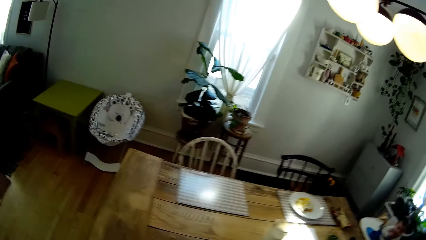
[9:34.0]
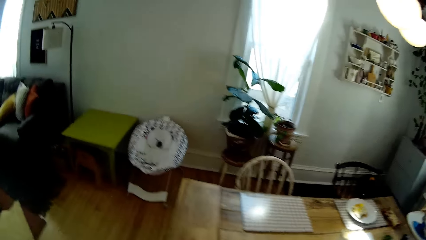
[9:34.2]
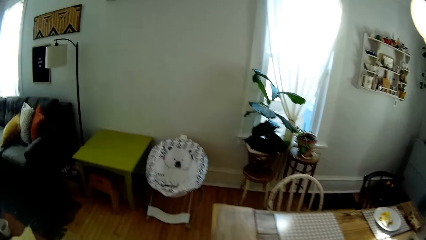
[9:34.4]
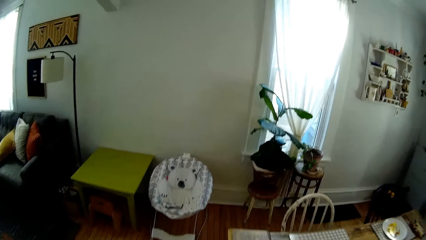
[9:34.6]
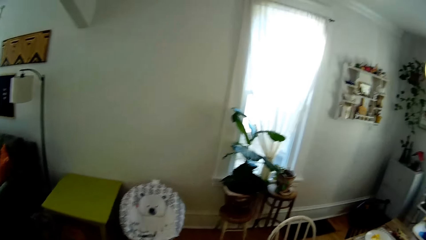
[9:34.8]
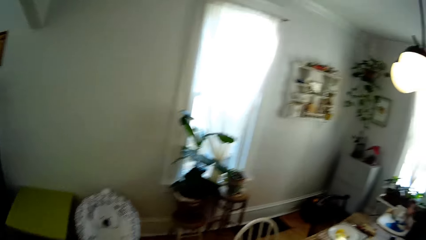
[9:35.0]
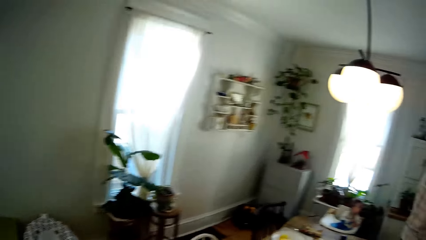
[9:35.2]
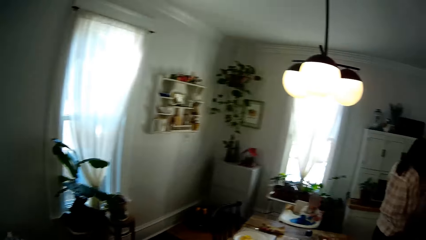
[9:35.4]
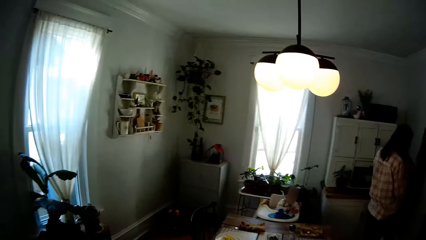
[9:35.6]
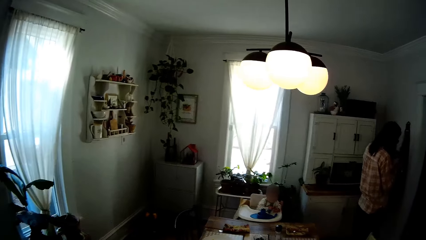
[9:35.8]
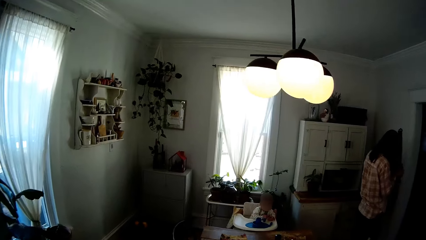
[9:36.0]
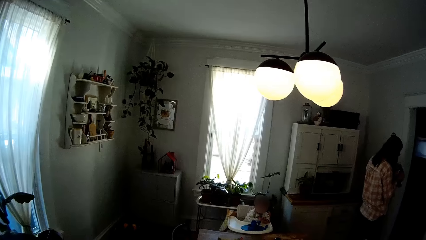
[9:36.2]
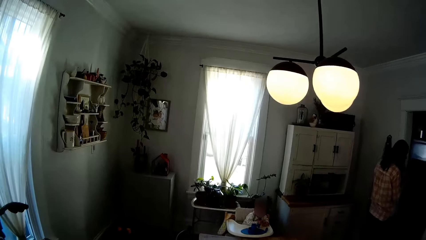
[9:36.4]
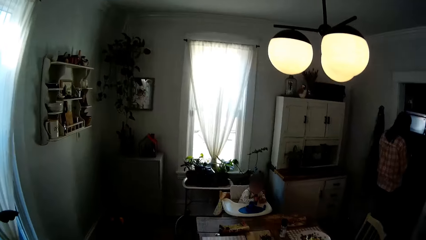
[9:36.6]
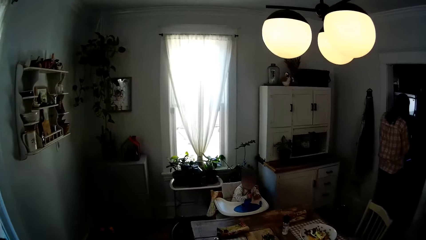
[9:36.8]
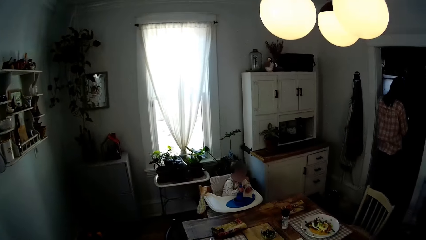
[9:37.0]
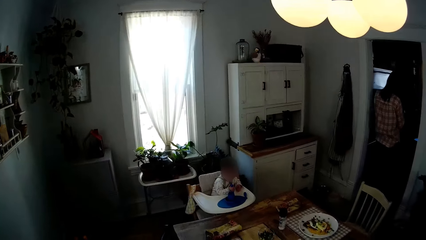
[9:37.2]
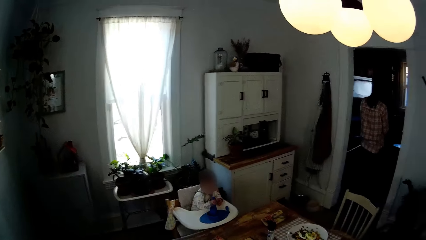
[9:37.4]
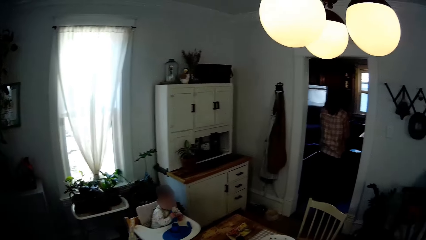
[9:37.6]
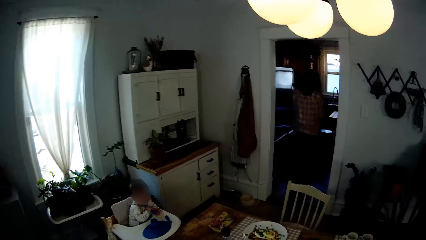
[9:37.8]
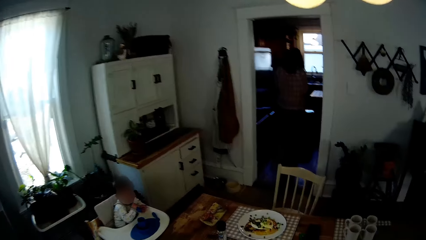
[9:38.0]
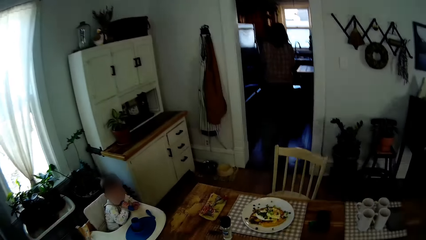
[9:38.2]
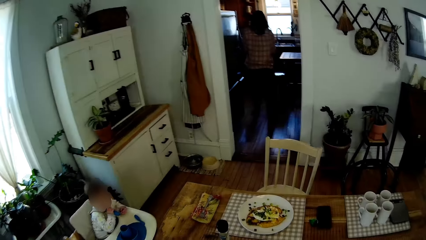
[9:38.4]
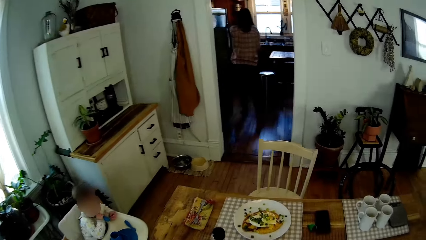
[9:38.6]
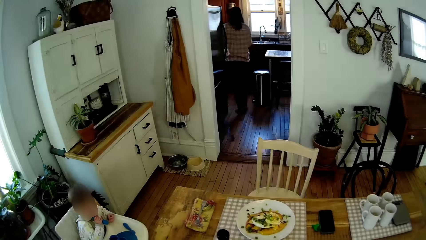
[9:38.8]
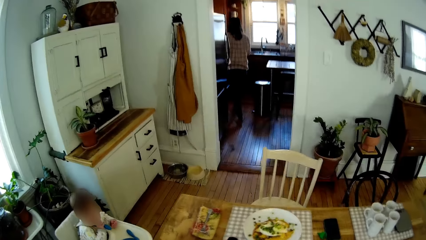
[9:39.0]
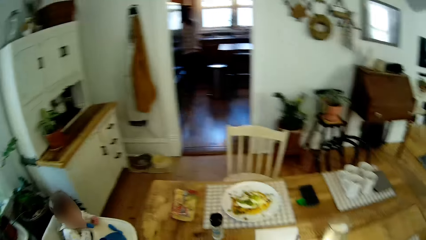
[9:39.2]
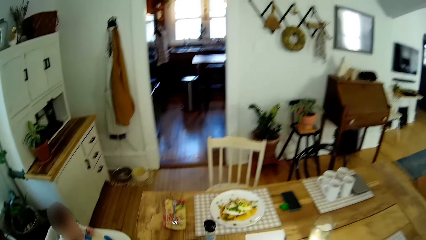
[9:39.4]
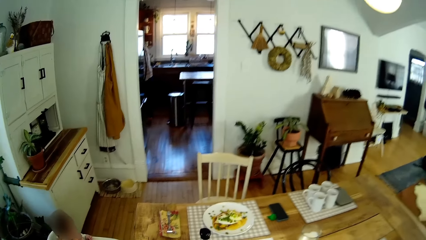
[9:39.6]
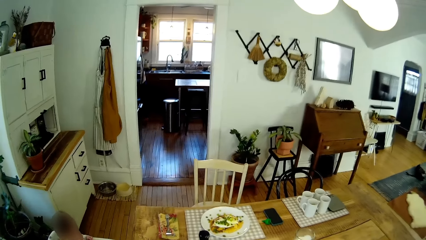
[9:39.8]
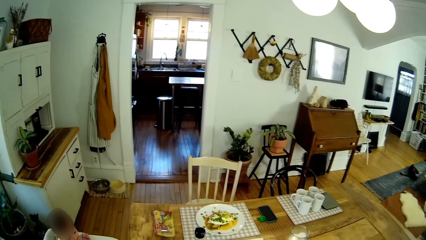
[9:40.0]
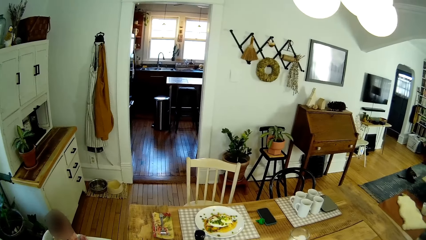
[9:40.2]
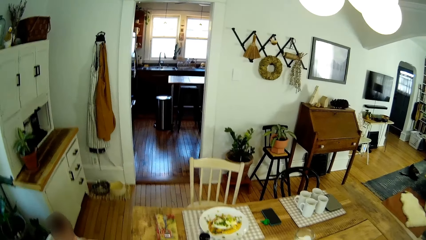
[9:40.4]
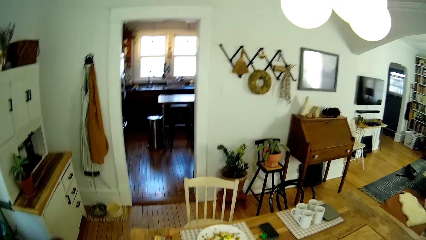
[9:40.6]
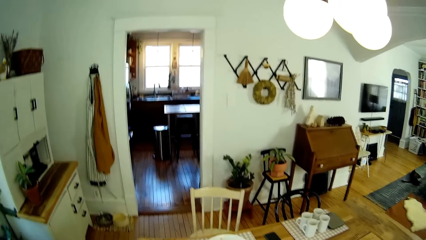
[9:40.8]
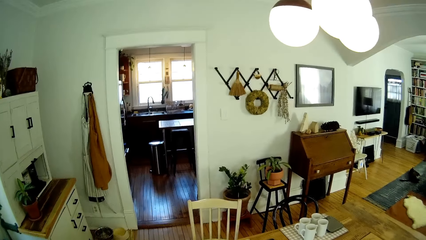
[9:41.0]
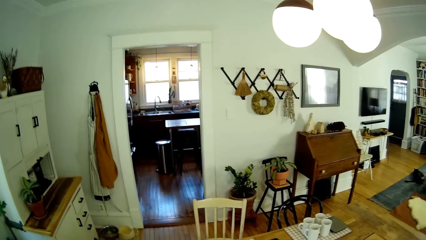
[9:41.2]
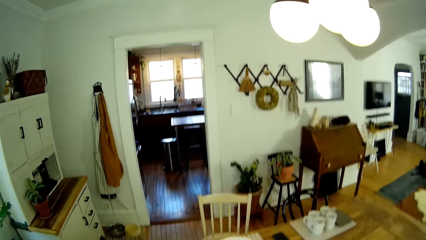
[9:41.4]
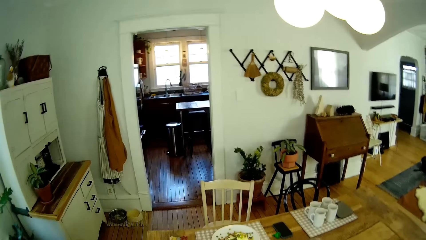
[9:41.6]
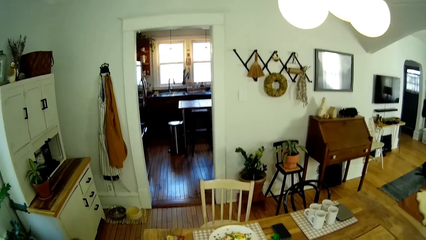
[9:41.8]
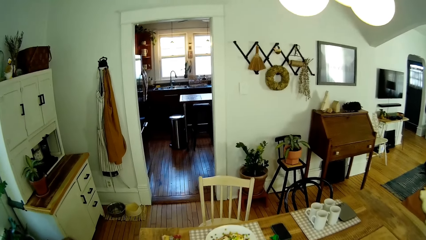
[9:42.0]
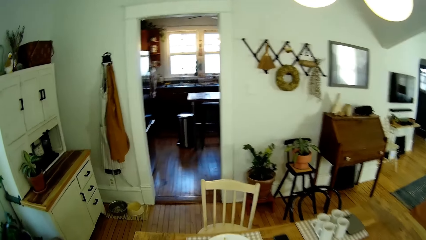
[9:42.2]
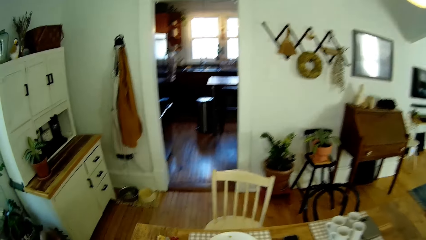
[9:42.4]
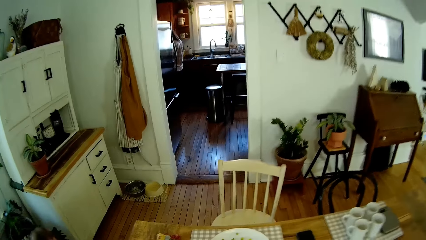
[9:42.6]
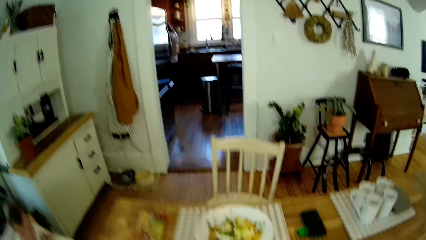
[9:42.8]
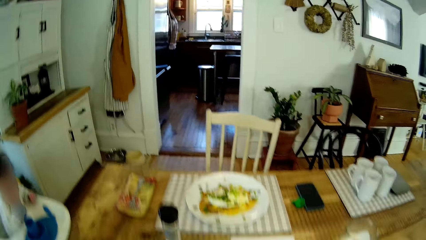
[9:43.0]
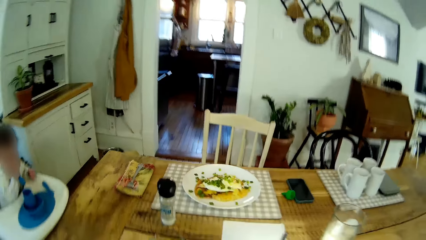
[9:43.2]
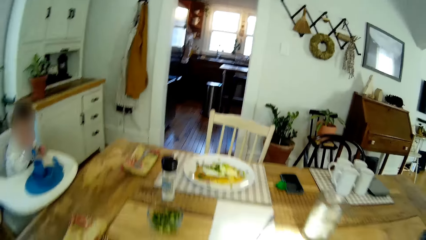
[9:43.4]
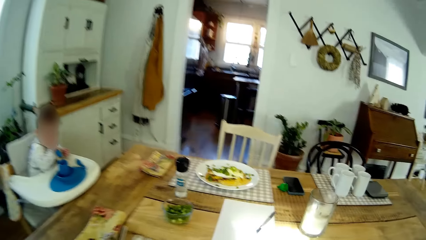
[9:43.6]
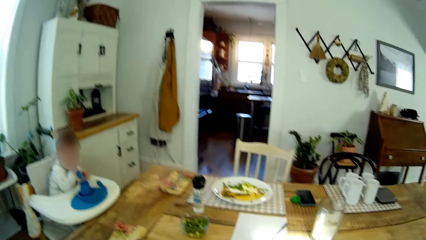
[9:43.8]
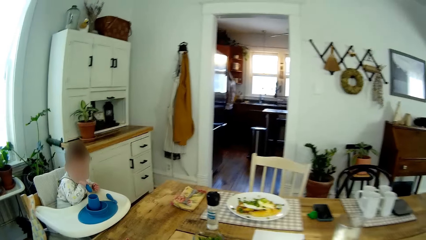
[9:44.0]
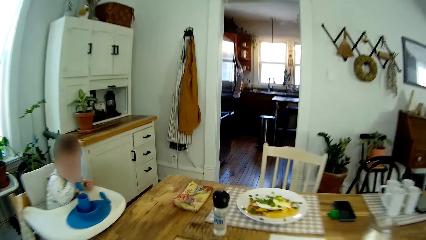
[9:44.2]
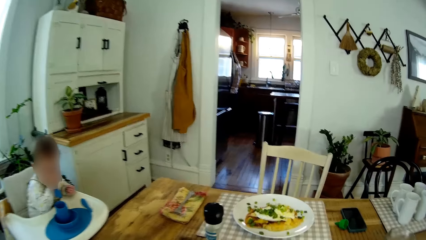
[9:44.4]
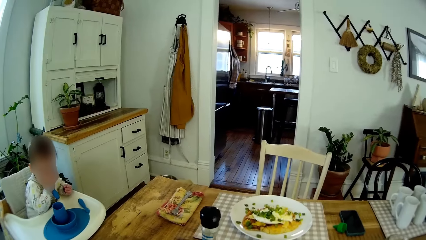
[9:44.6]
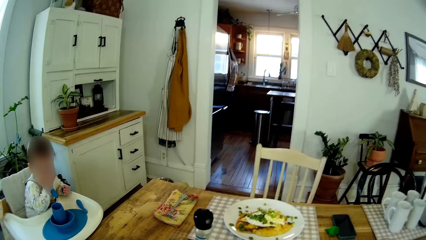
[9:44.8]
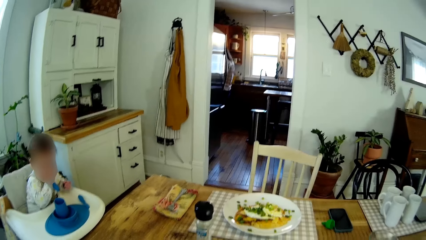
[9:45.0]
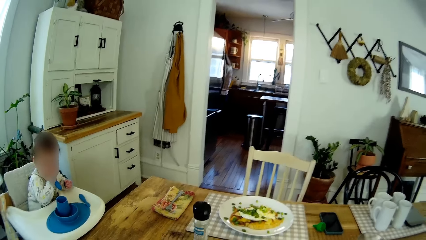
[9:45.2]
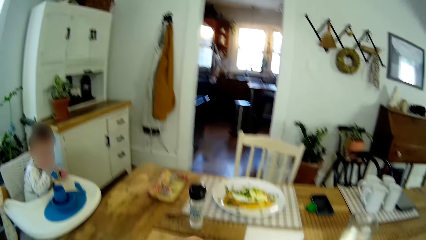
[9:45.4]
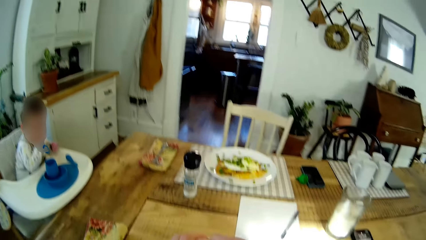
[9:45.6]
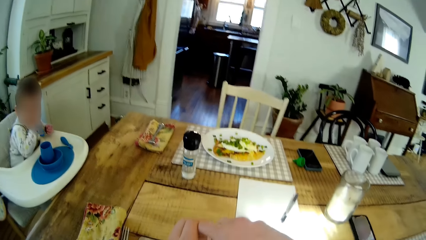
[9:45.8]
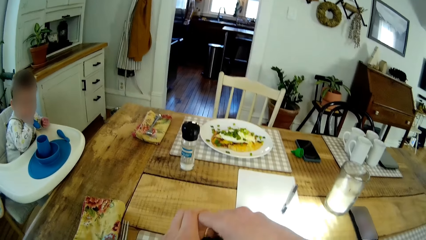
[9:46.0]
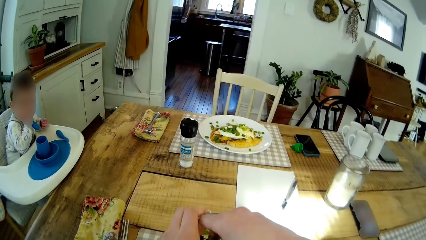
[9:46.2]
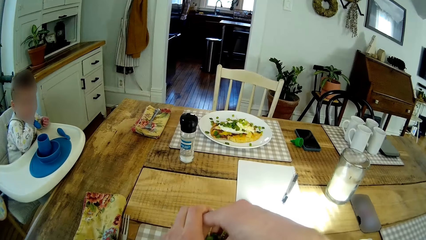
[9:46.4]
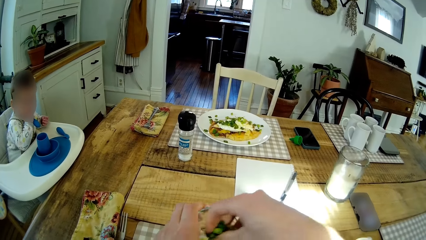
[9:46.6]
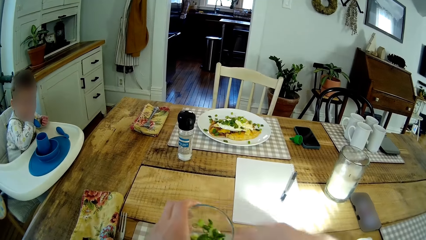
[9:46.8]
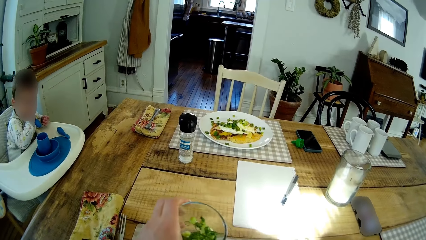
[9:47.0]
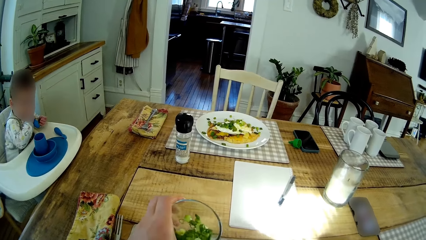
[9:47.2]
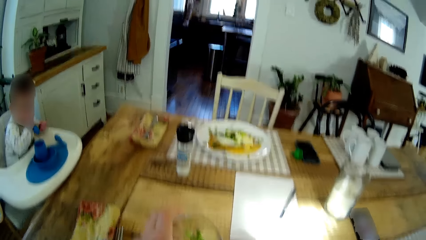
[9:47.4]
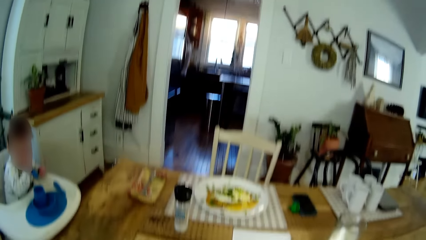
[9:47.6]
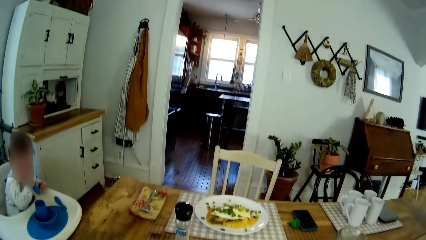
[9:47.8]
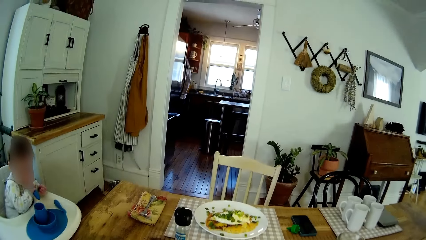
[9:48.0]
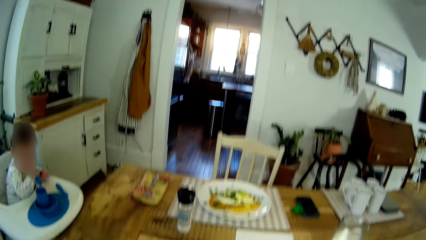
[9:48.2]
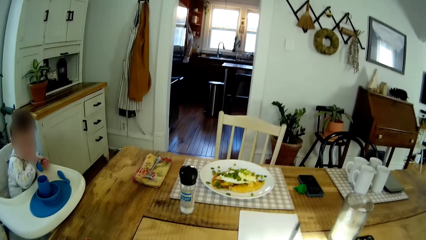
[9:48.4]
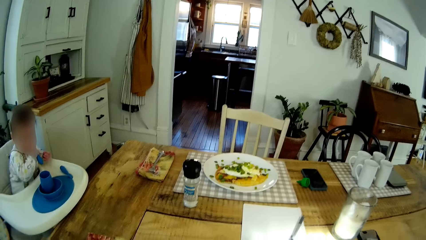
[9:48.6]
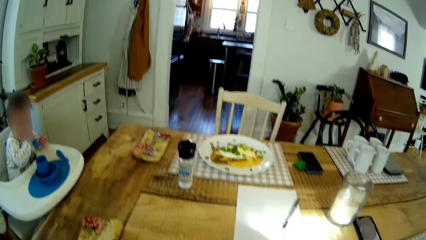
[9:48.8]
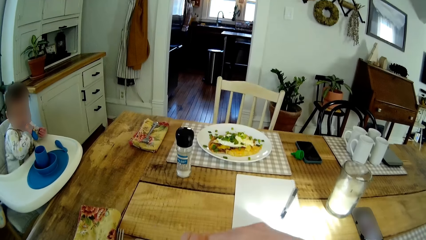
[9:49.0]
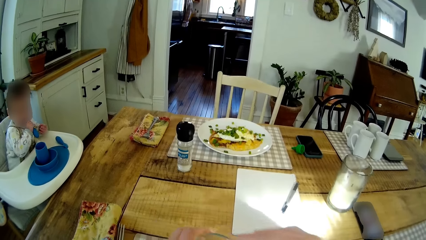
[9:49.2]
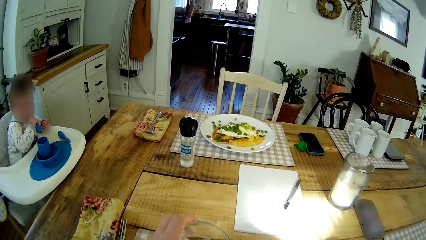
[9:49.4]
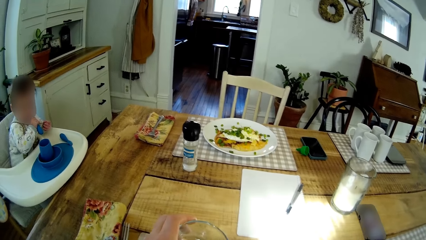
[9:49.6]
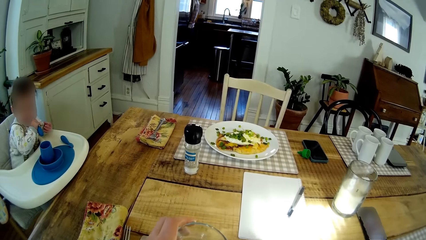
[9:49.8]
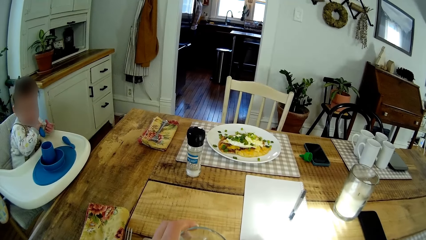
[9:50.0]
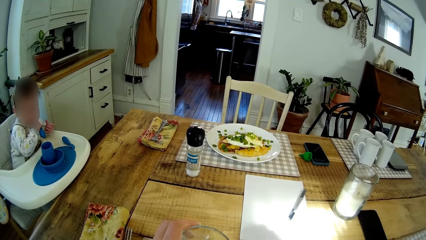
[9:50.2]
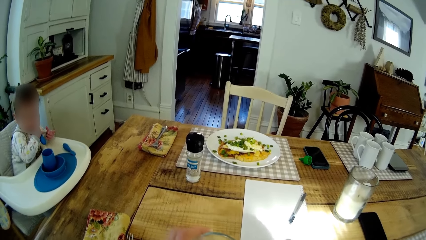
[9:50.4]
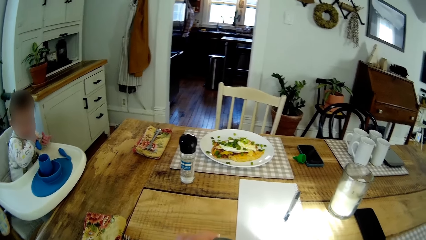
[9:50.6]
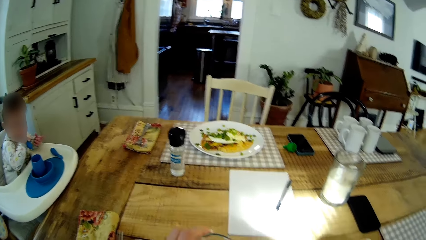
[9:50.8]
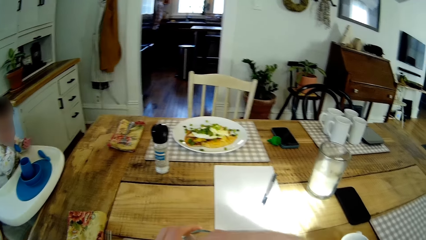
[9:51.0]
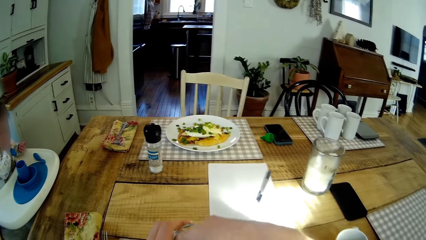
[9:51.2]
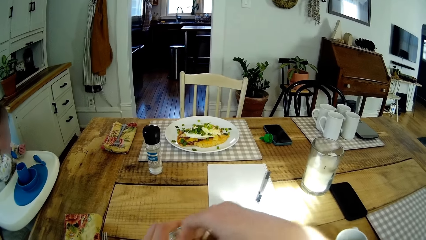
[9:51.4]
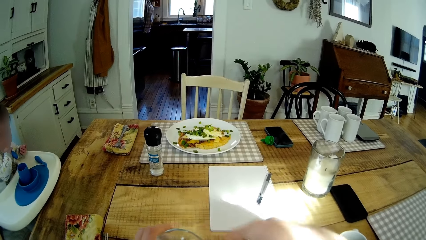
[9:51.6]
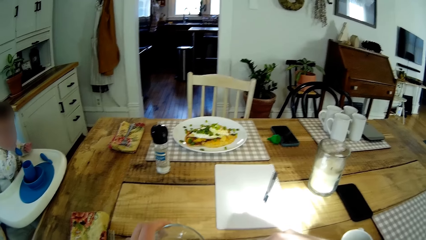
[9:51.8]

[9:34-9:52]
The woman walks into the kitchen. A baby puts a spoon in its mouth. The camera wearer serves himself some vegetables from a plate with his right hand. He picks something from the bowl. He speaks with the woman. He interacts with the baby.
